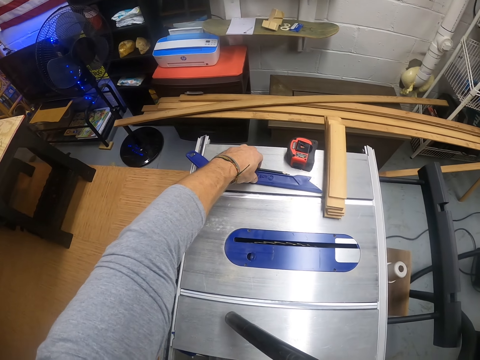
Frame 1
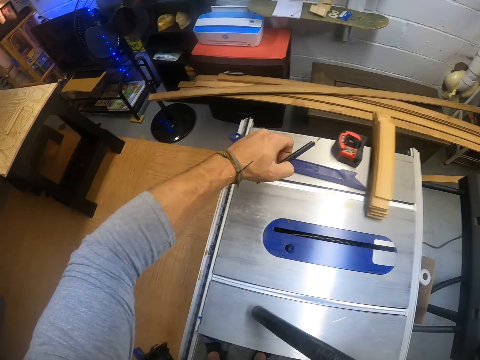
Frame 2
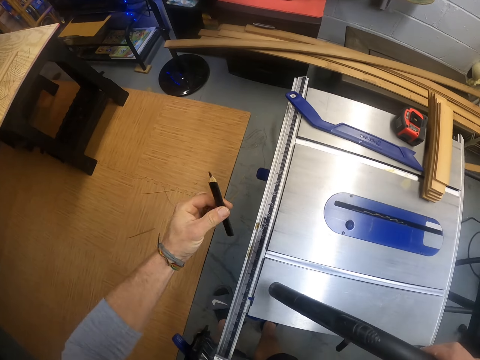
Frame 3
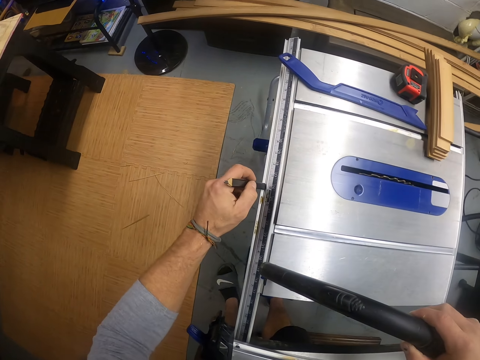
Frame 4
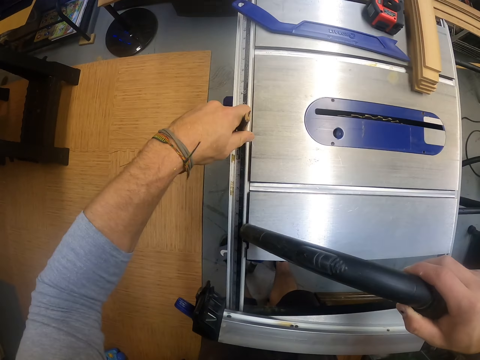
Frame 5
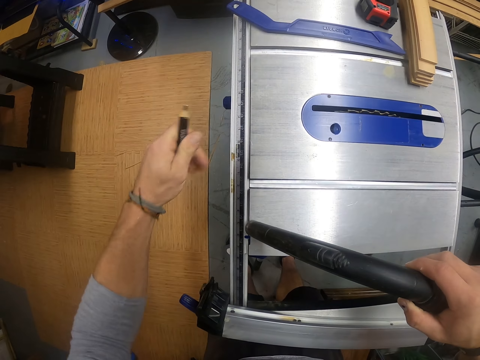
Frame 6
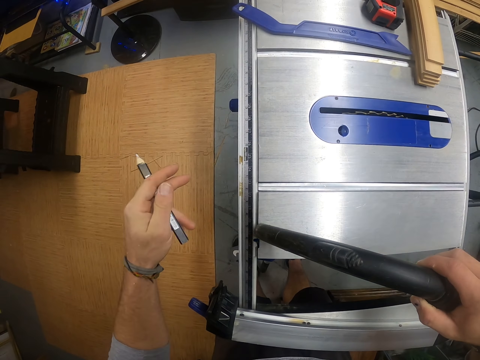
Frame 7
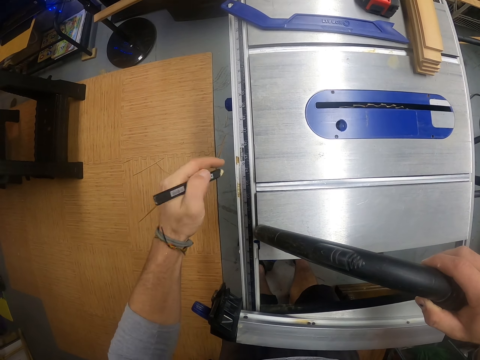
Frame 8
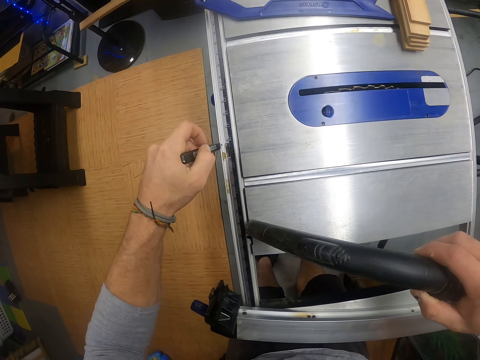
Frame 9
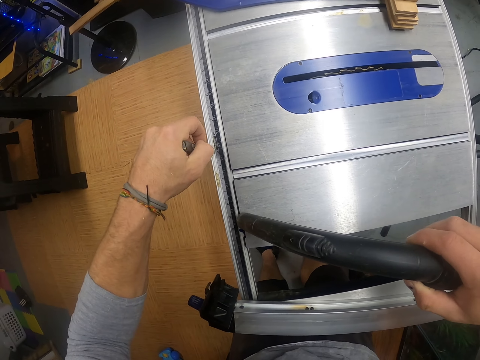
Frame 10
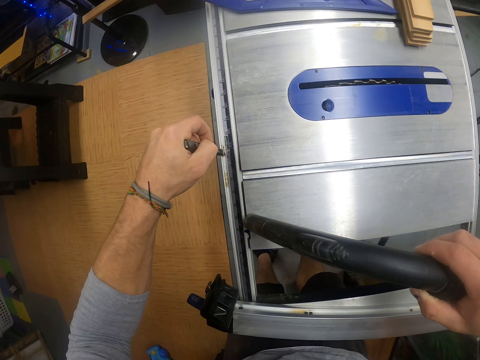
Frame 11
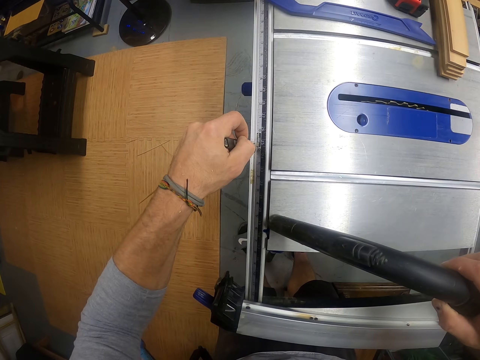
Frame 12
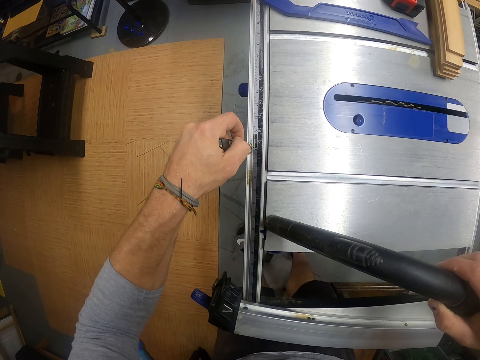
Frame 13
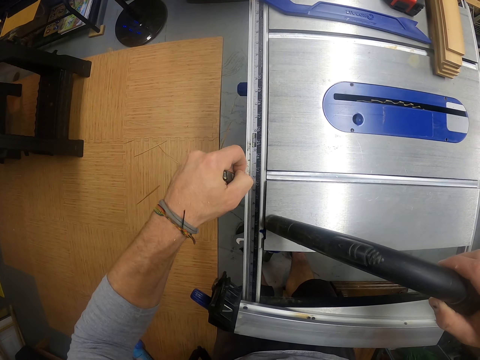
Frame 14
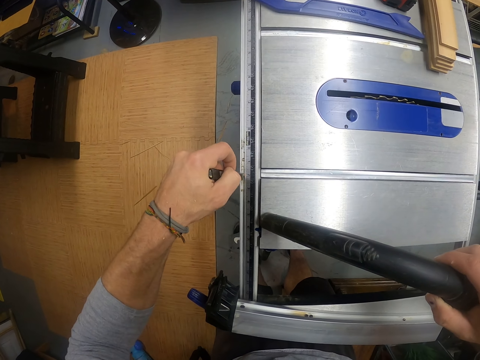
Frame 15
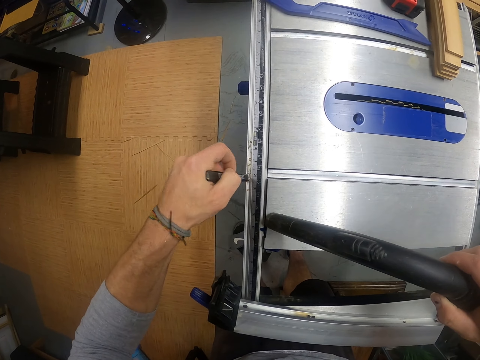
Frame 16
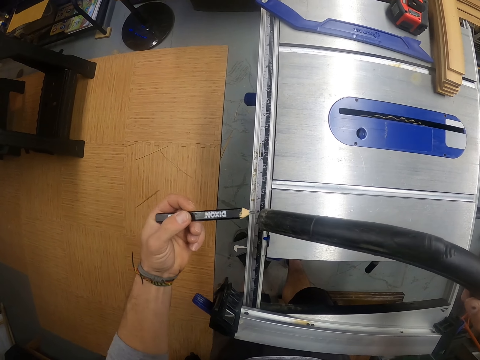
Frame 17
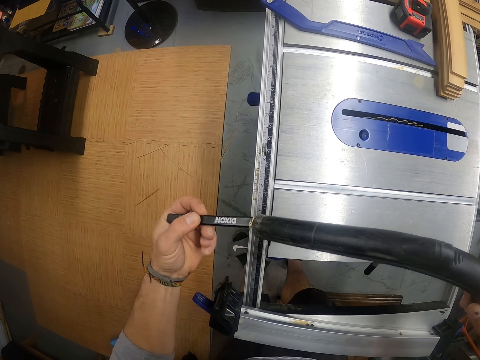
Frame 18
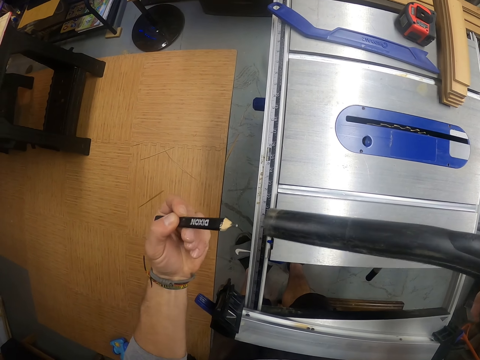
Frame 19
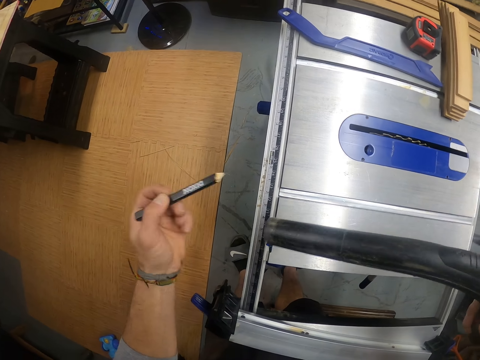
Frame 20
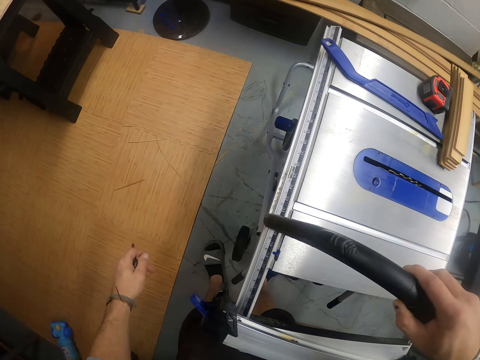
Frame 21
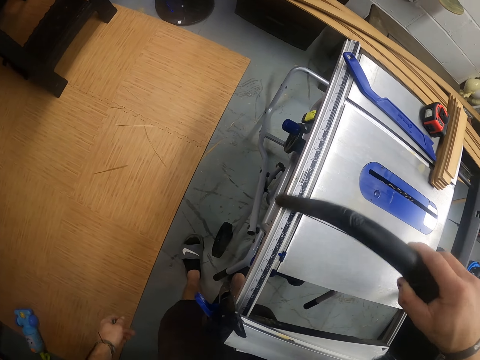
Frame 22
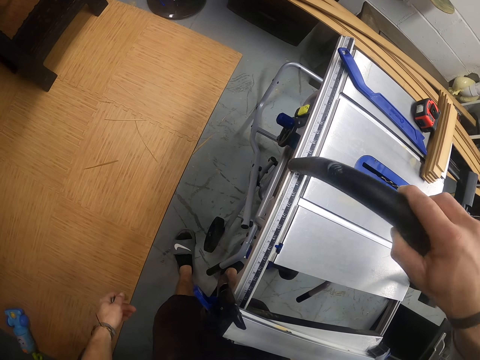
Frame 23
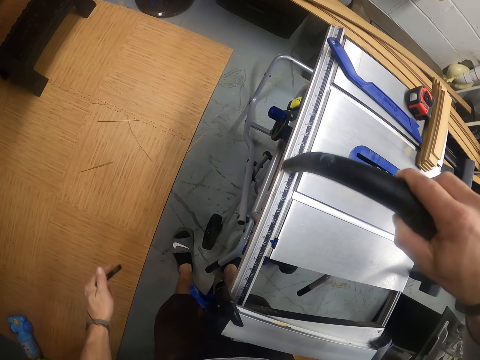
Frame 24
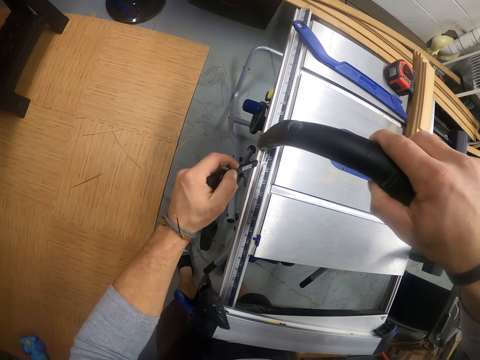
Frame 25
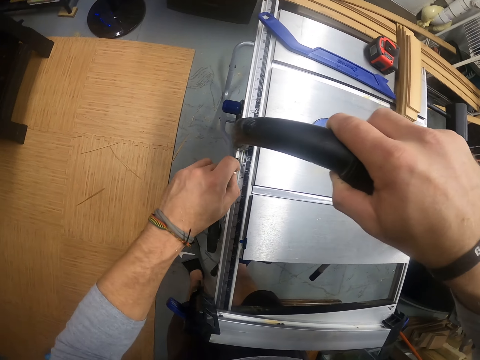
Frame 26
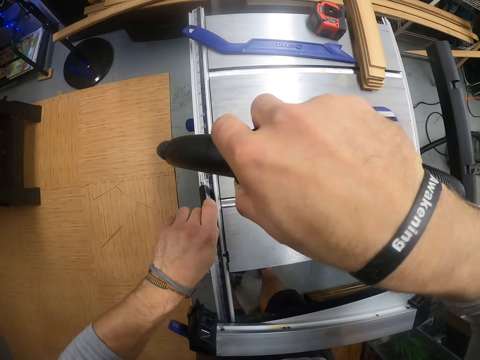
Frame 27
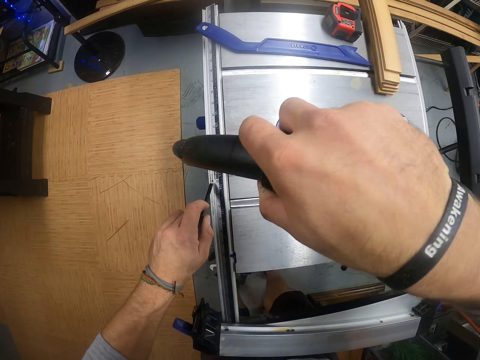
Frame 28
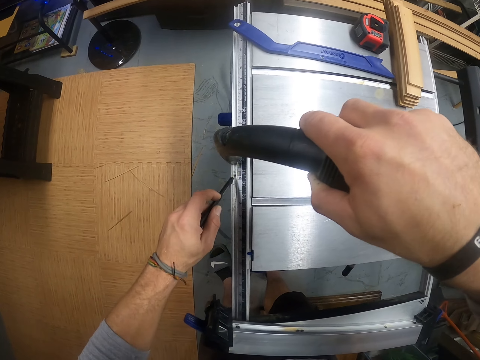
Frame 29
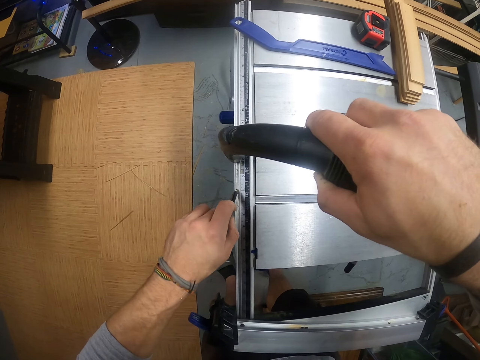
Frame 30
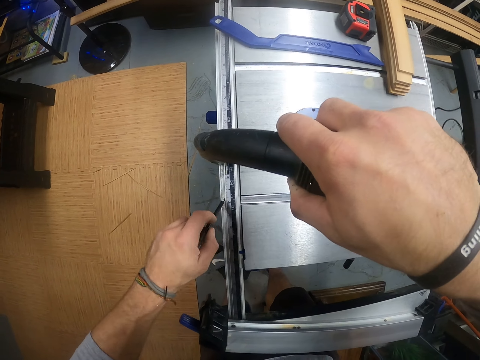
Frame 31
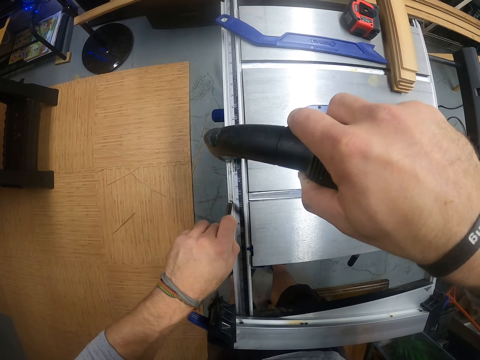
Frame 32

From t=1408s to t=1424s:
The camera wearer vacuums the floor and machine. He picks up a pencil from the table saw with his left hand. He clears the wood debris at the edge of the table saw with the pencil in his left hand. He fixes the pencil on the machine. He removes the pencil. He flips the pencil with his left hand. He clears the wood debris at the edge of the table saw with the pencil in his left hand. He clears off wood debris from the tip of the pencil with the vacuum cleaner in his right hand. He makes a mark on the machine with the pencil. He turns the pencil around in the vacuum cleaner. He clears the wood debris at the edge of the table saw with the pencil in his left hand. He vacuums the machine. He clears the wood debris at the edge of the table saw with the pencil in his left hand again.

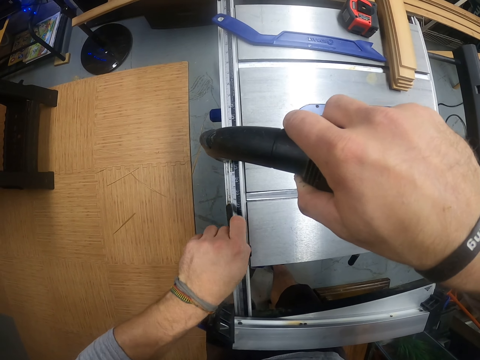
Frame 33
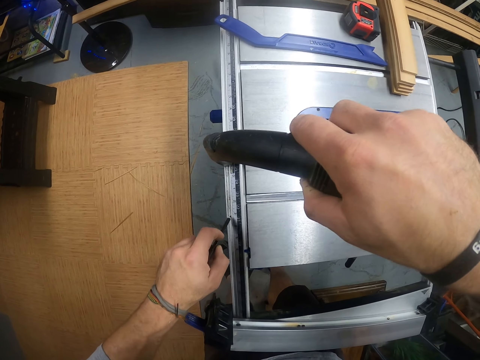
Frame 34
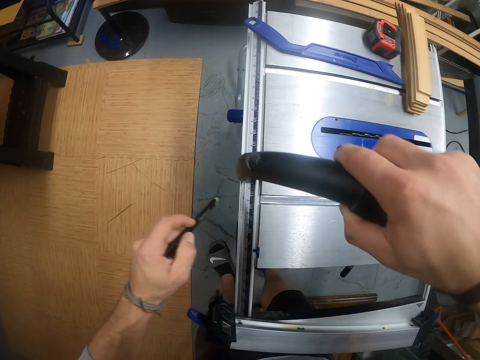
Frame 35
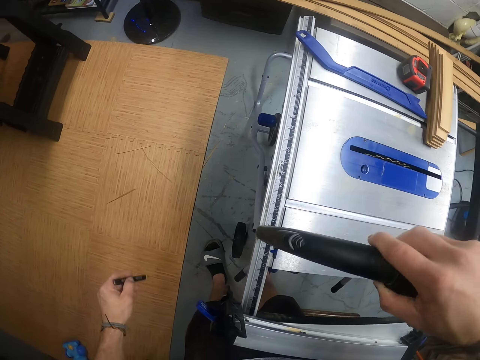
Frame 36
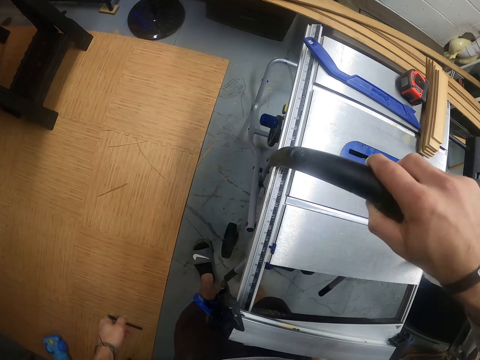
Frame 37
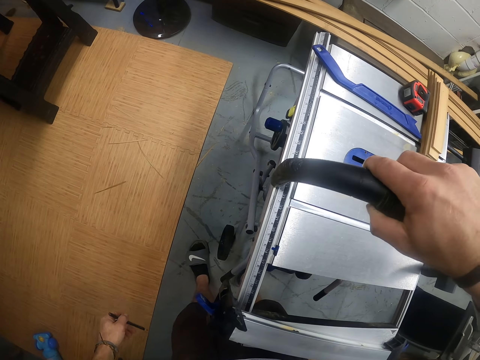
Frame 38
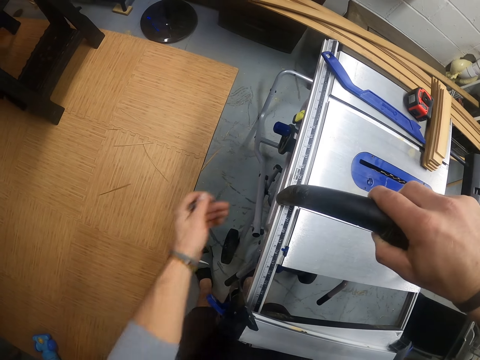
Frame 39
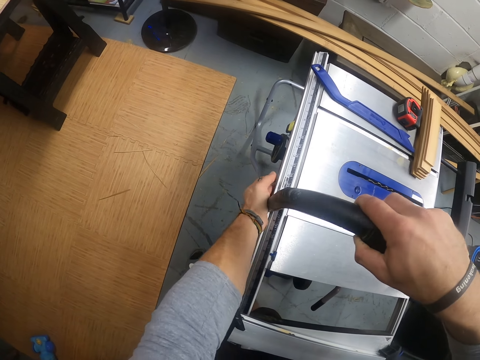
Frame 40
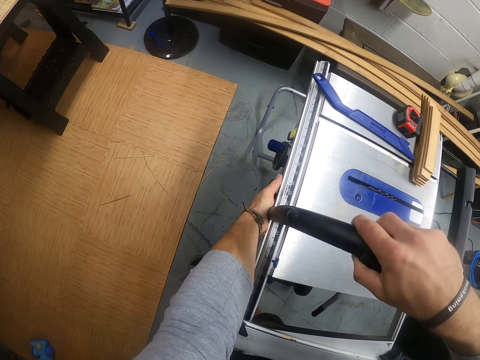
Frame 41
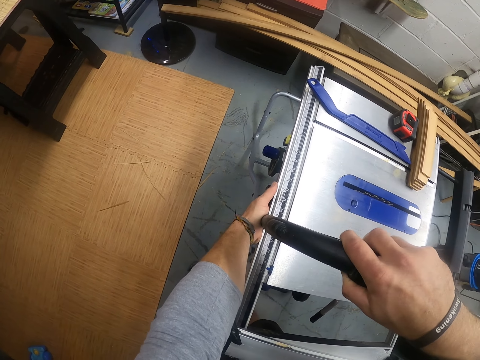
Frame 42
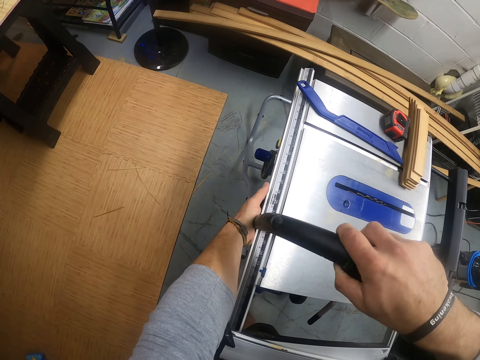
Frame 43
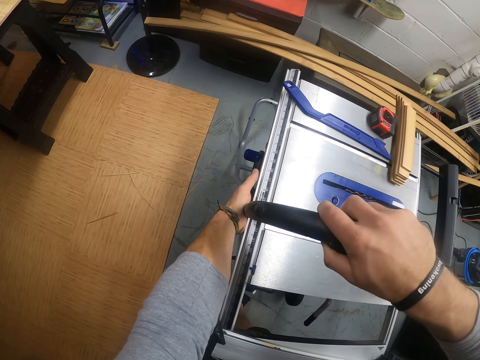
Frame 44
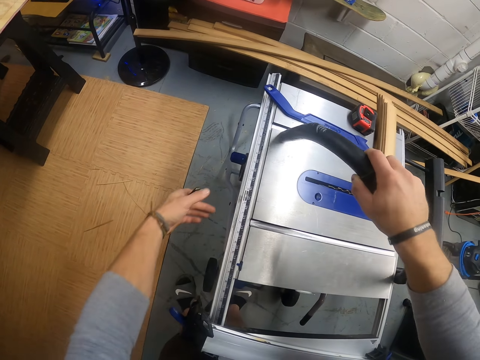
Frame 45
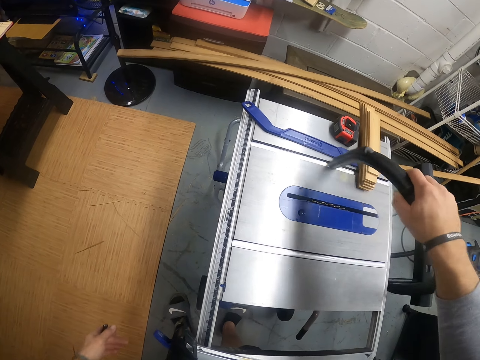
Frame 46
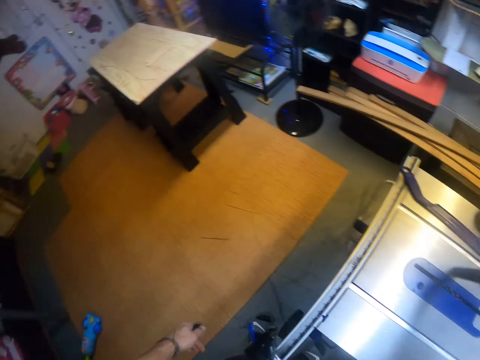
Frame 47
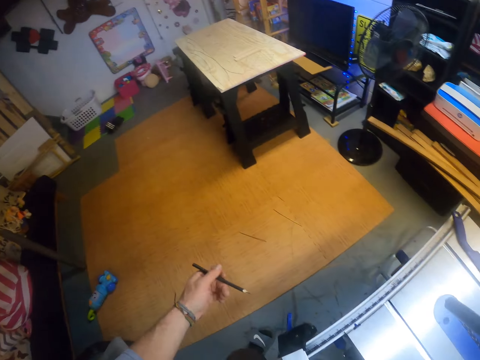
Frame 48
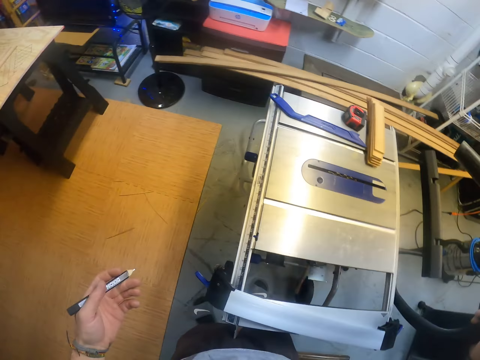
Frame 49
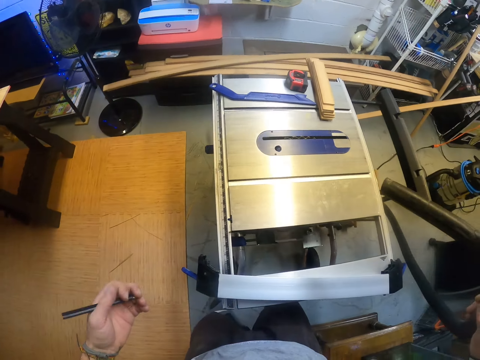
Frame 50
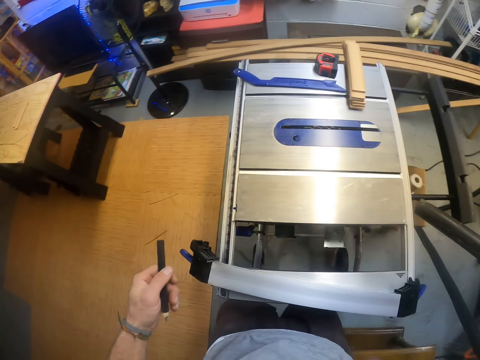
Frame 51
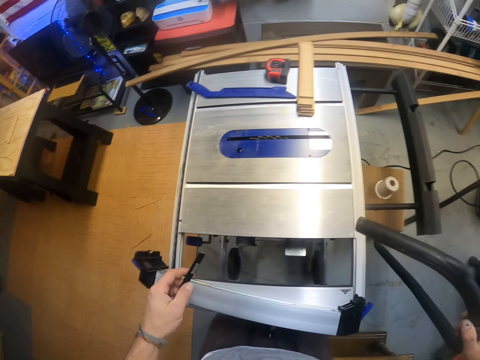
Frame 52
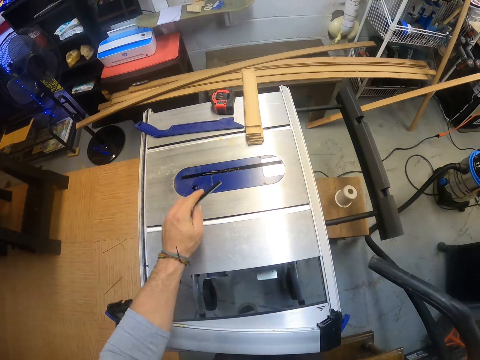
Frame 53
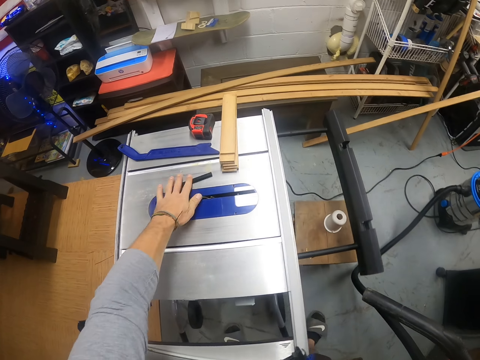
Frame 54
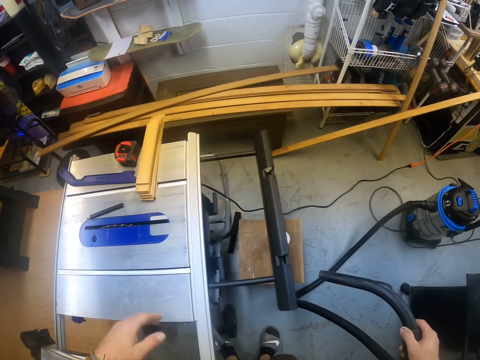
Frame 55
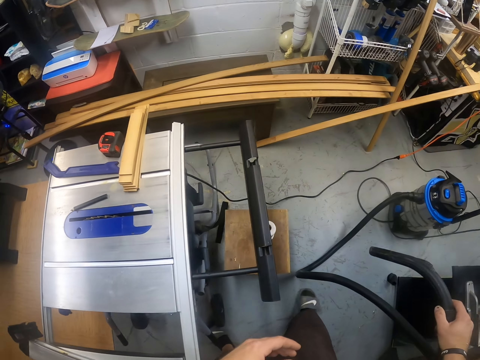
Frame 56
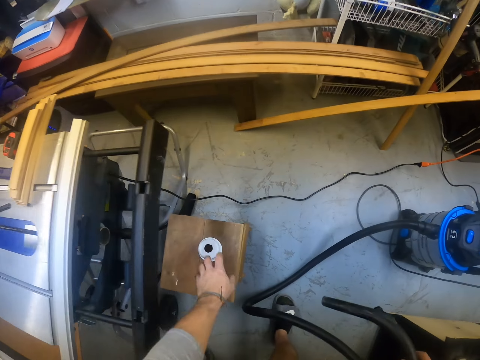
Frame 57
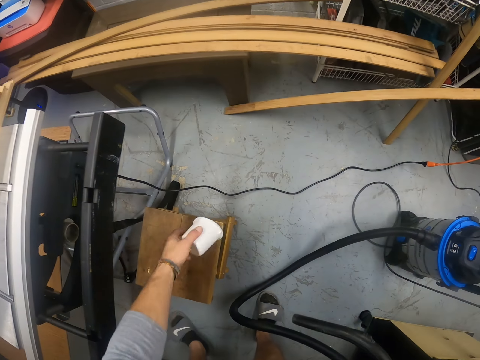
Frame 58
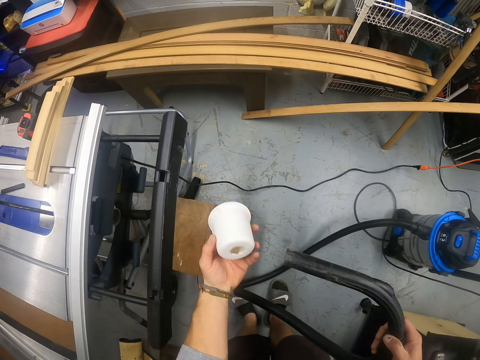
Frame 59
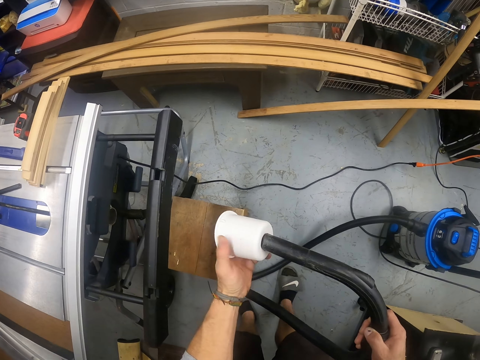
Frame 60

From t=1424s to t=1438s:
The camera wearer puts a mark on the machine. He clears the wood debris at the edge of the table saw with the vacuum cleaner in his right hand. He places his left hand on the table saw. He removes his left hand from the machine. He vacuums the machine. He places the pencil on the wood saw with his left hand. He picks up a cup of the vacuum cleaner from a stool on the floor with his left hand.
